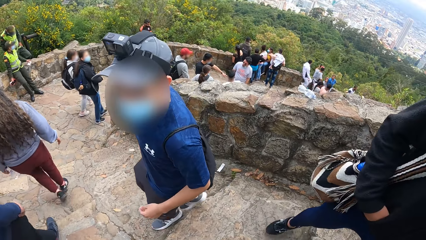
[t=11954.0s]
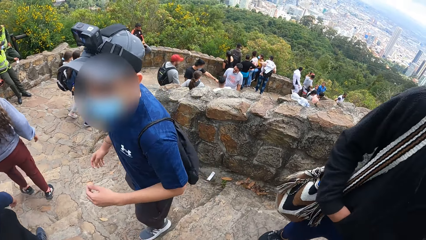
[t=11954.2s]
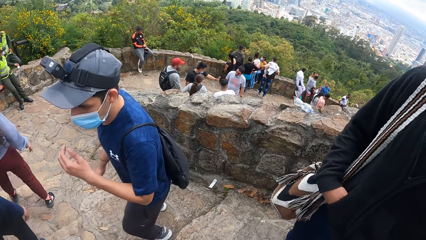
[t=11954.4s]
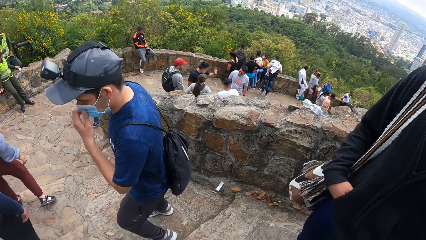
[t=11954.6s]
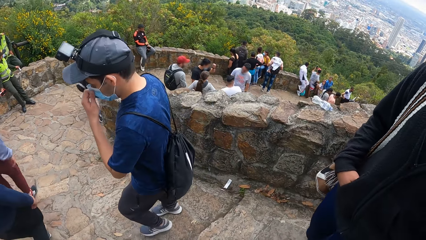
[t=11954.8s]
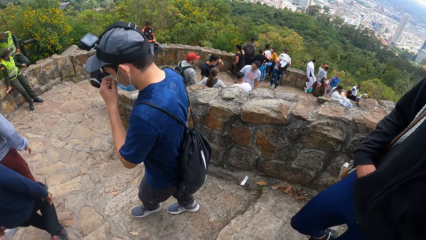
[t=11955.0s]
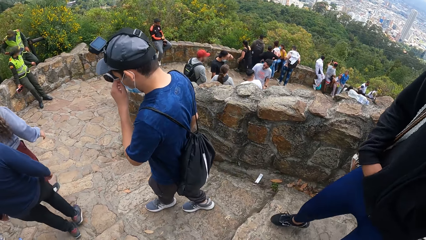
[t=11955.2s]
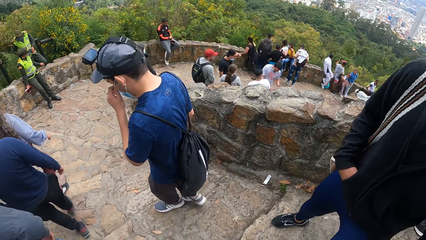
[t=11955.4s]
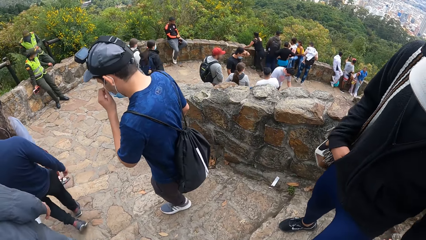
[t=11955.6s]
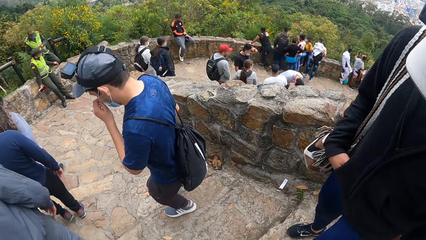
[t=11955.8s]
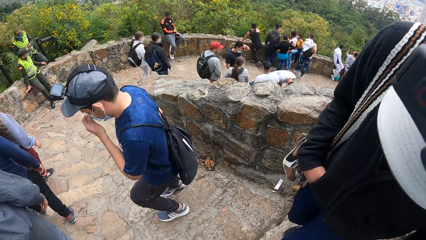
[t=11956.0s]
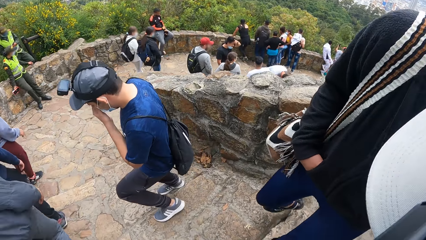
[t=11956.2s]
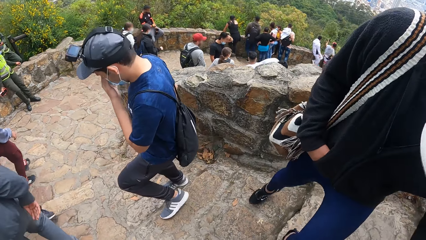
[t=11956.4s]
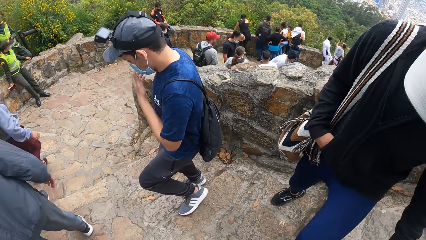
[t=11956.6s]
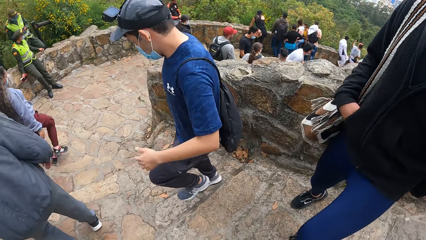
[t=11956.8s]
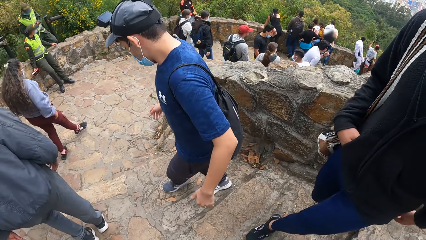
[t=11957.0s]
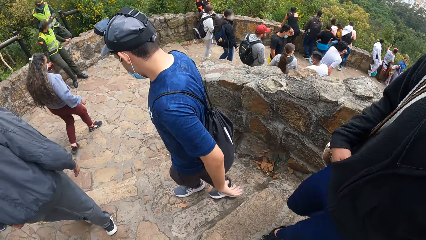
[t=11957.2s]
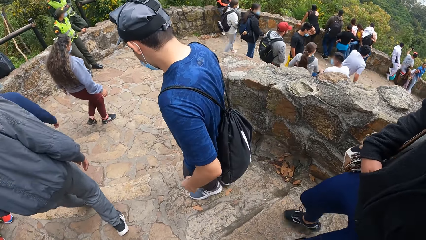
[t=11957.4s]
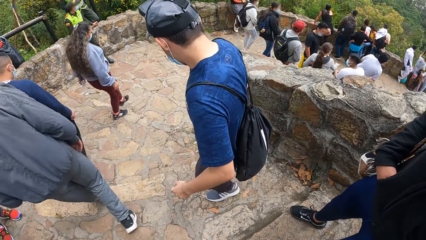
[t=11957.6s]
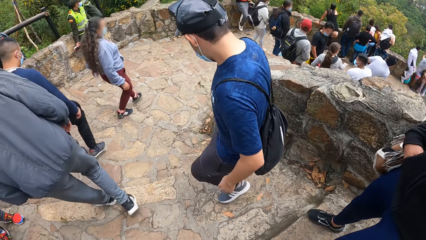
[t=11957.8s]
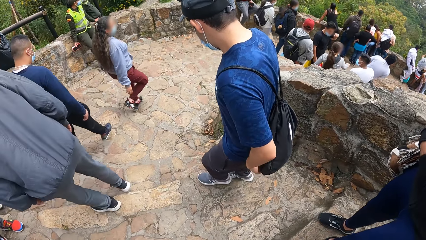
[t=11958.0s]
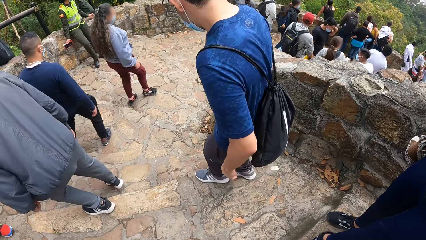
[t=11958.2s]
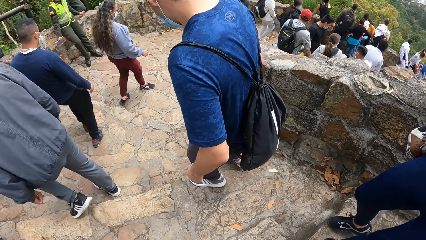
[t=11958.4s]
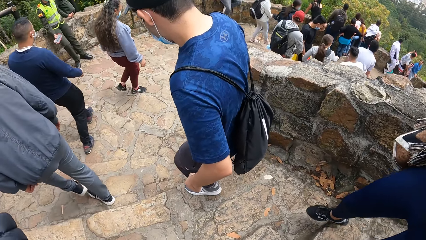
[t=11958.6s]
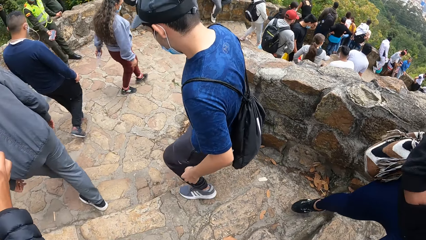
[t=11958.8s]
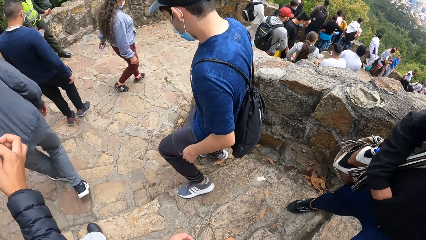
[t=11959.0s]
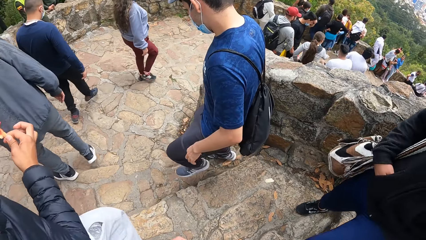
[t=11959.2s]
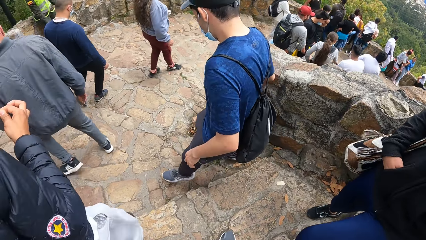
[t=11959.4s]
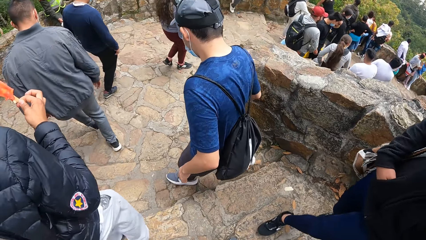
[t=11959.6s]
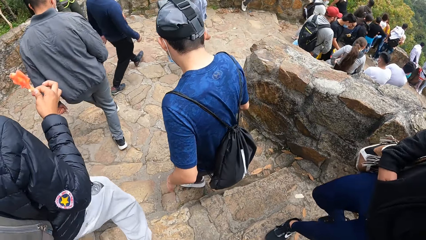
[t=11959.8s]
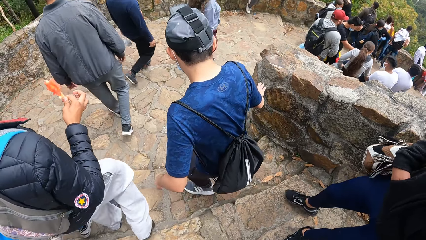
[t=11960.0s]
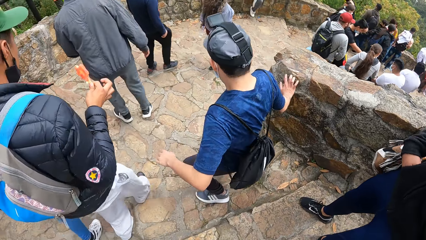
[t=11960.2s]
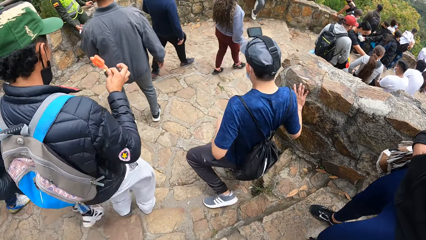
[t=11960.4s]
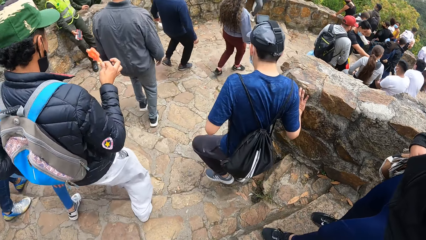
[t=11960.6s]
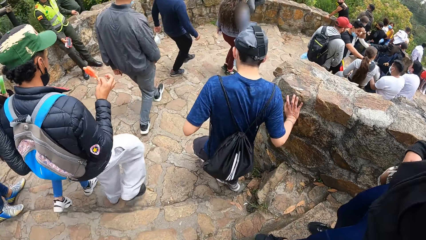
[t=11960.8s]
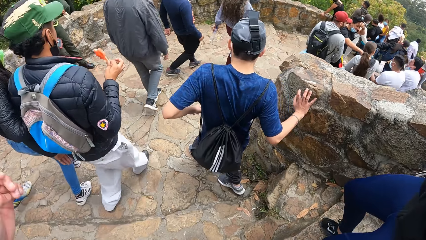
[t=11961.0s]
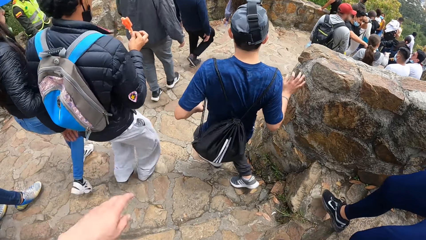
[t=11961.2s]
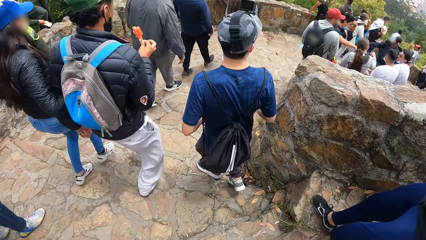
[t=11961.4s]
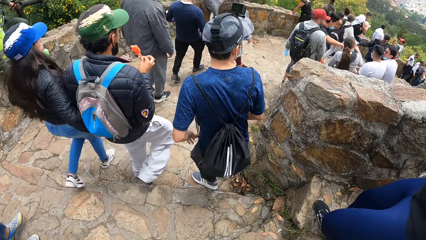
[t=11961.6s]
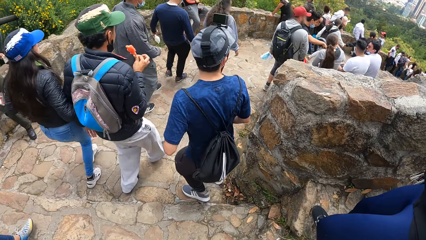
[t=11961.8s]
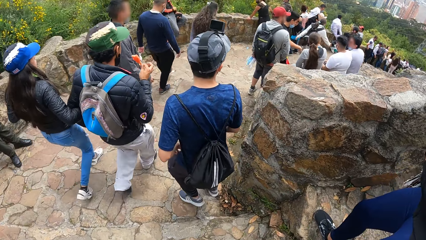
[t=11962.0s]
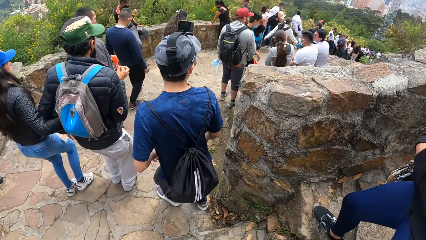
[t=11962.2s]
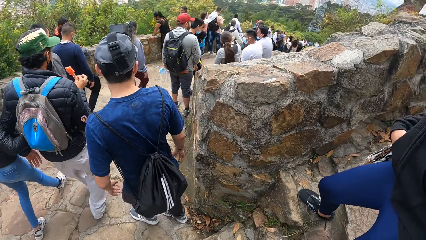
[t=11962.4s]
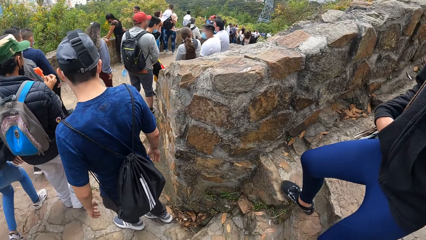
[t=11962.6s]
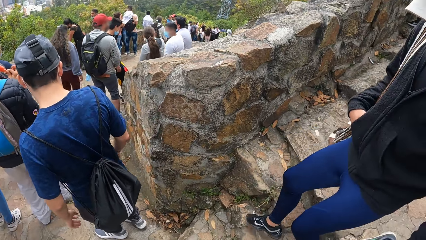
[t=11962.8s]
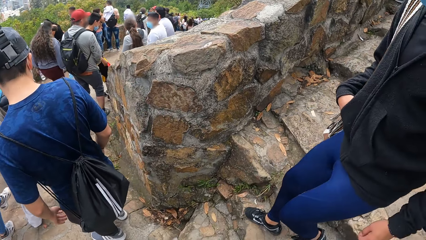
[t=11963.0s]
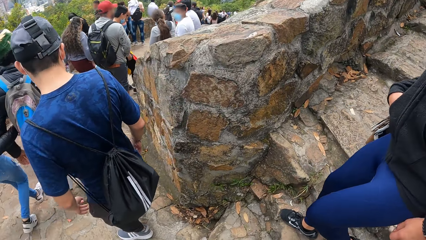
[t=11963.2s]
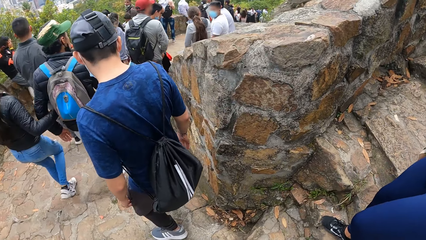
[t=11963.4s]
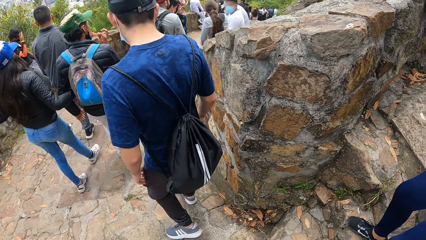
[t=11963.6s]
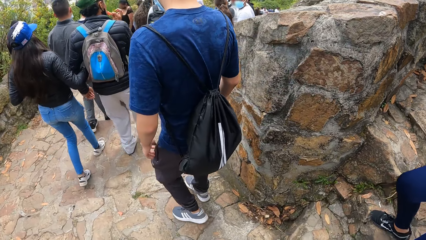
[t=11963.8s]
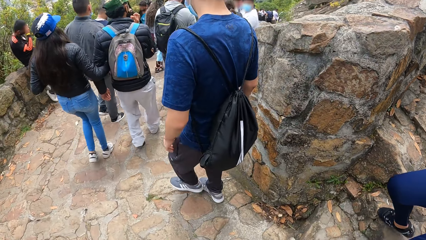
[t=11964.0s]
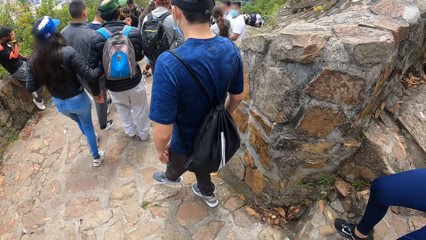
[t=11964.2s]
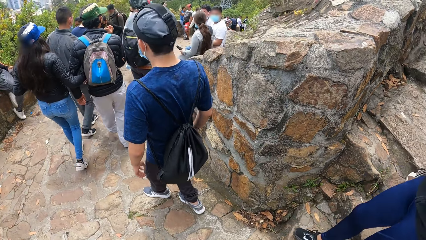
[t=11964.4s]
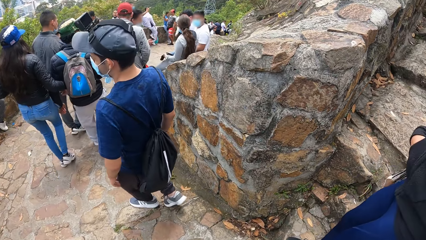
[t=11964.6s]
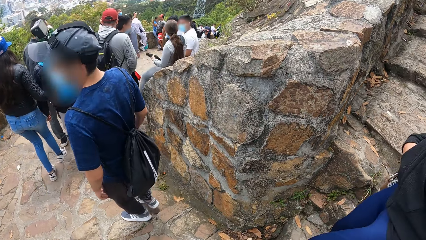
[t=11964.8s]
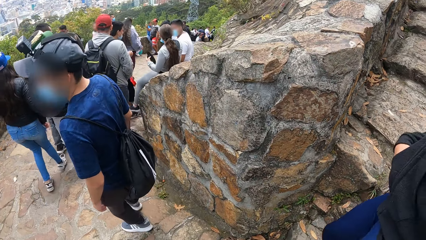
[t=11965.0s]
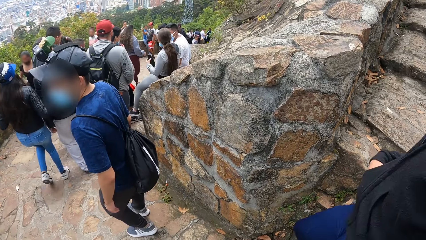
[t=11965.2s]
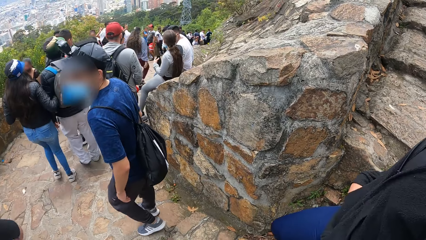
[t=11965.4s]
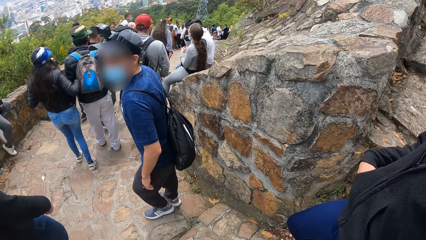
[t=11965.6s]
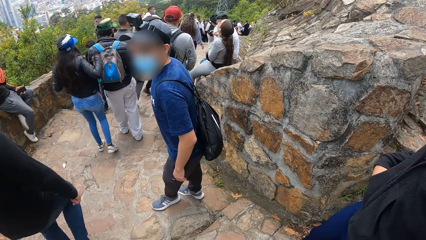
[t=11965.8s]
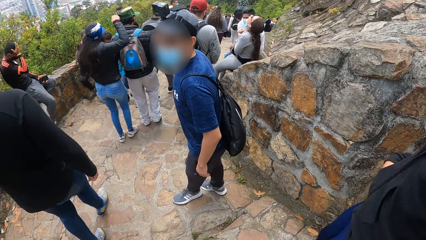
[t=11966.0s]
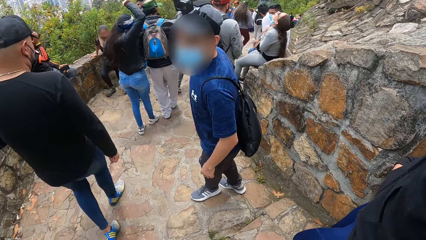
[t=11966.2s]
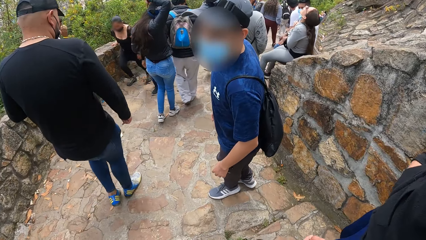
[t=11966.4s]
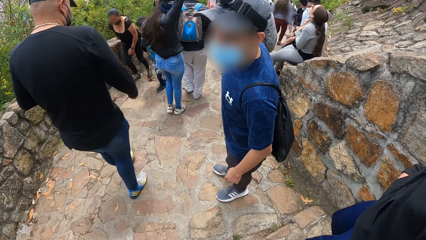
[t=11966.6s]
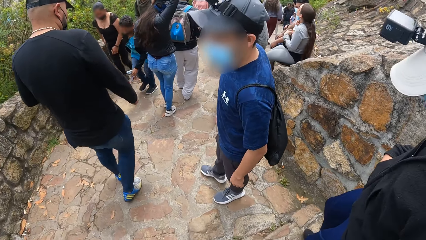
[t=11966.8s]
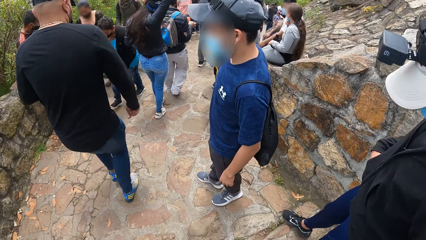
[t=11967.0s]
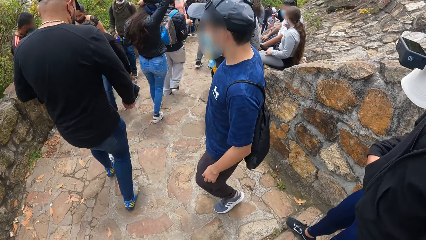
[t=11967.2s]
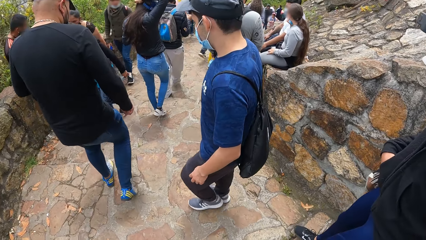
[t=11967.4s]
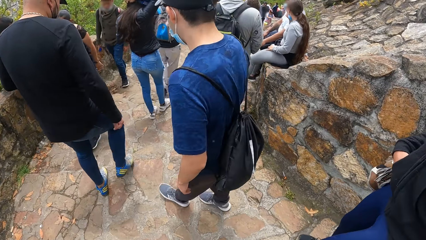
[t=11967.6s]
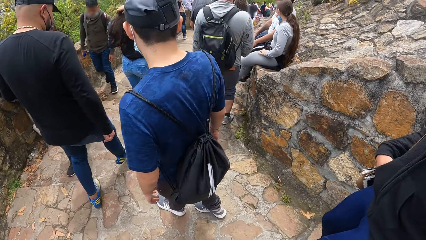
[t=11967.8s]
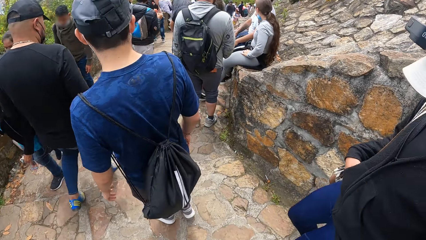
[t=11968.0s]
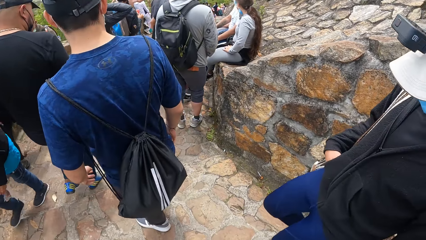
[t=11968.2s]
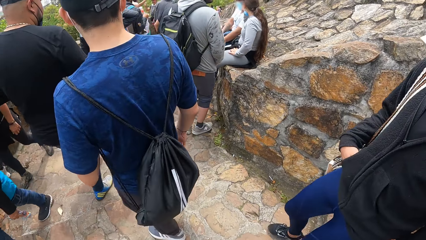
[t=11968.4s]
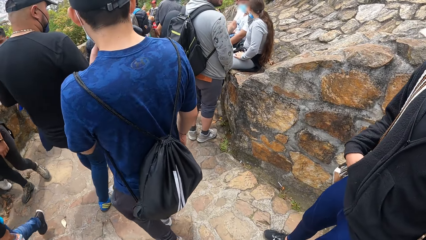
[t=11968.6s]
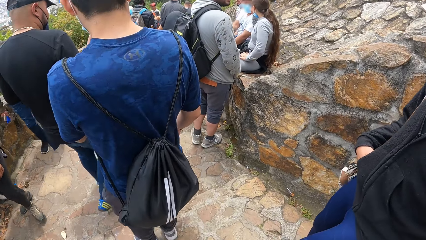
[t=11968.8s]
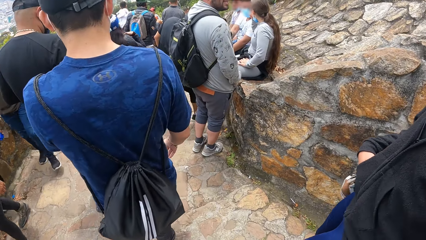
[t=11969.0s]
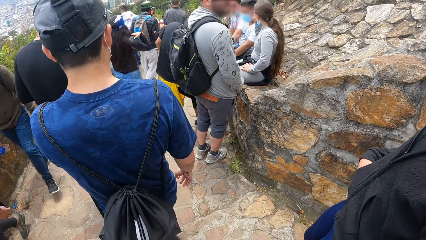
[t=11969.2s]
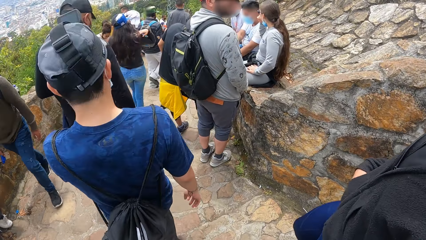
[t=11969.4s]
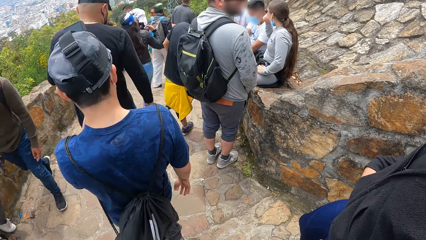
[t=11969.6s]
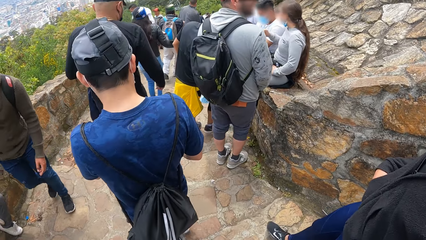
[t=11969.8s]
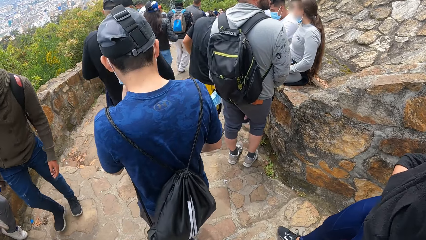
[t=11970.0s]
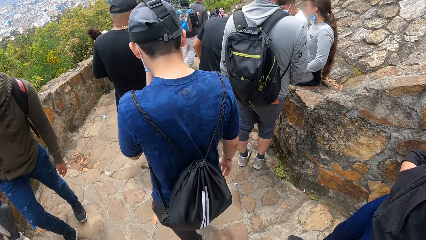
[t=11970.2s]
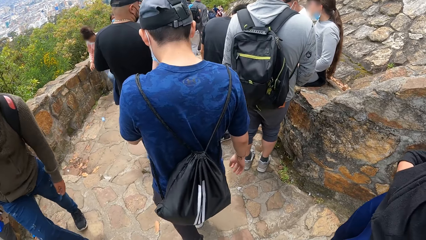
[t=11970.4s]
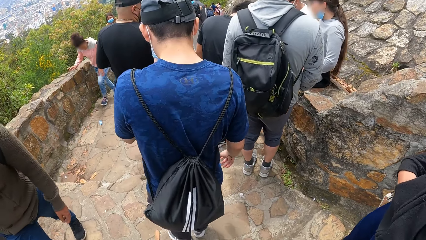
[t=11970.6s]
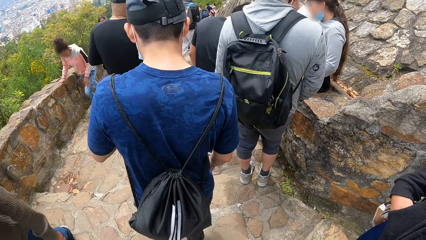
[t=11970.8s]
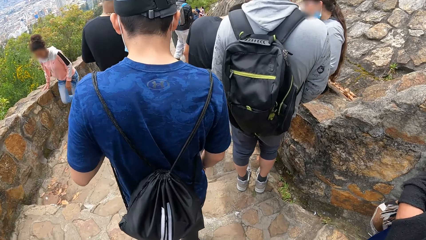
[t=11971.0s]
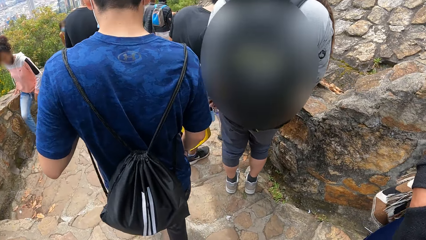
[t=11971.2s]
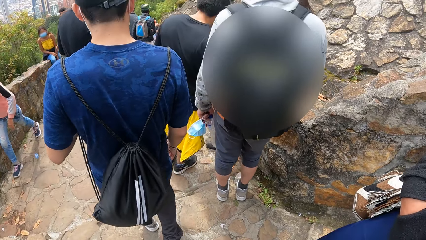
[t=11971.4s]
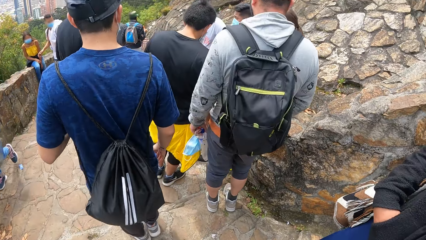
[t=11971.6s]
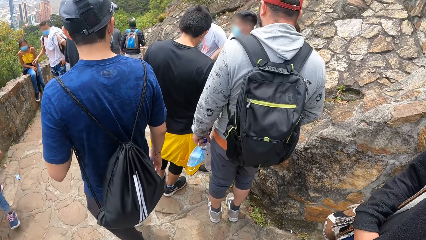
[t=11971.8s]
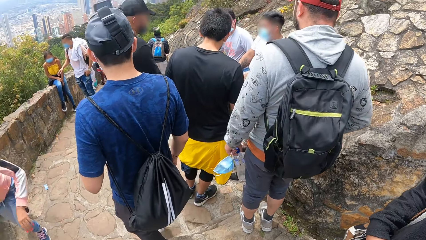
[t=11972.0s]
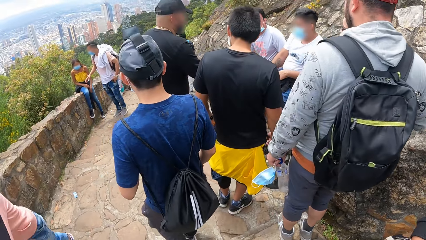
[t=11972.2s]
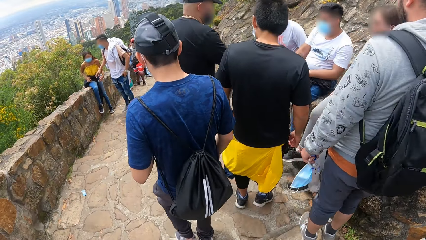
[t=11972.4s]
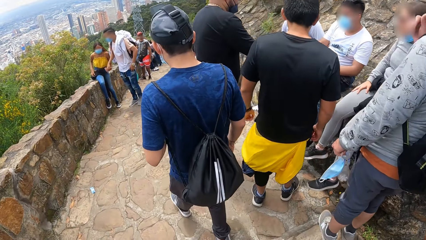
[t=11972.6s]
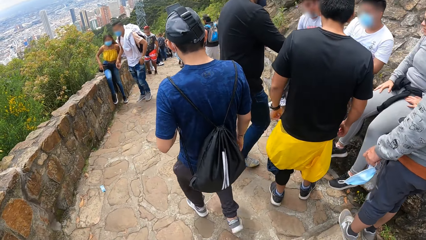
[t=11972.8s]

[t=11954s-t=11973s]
A man looks around. The man adjusts the nose mask on his face with his left hand. The man touches his face with his left hand. The man descends the stairs. The man touches the wall with his right hand. The camera wearer looks around. The man looks around. The man adjusts the nose mask on his face with his left hand. The man touches his face with his left hand. The man descends the stairs.
